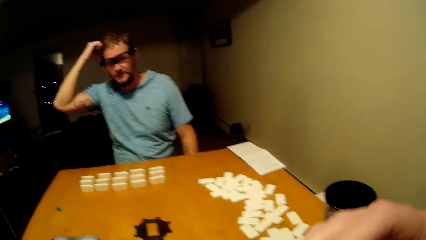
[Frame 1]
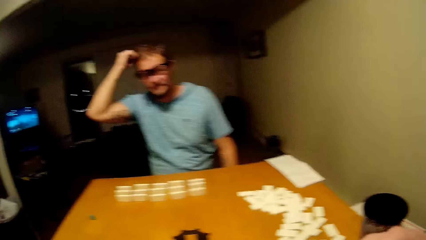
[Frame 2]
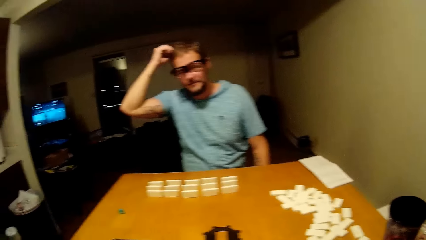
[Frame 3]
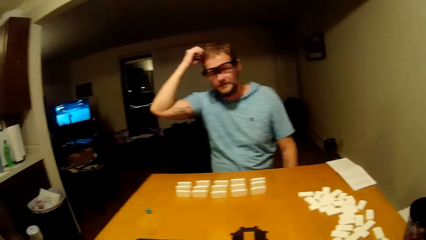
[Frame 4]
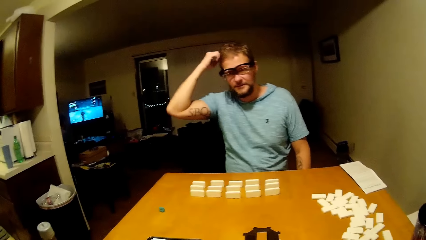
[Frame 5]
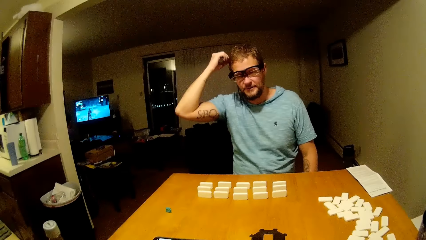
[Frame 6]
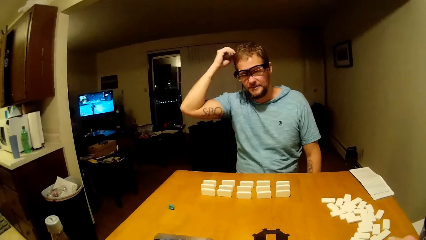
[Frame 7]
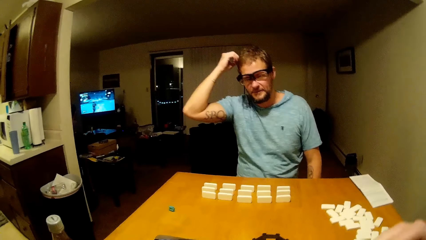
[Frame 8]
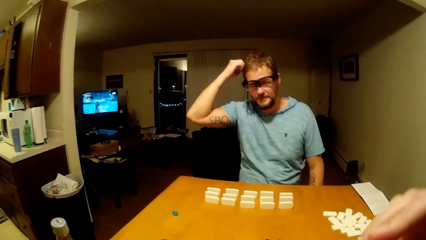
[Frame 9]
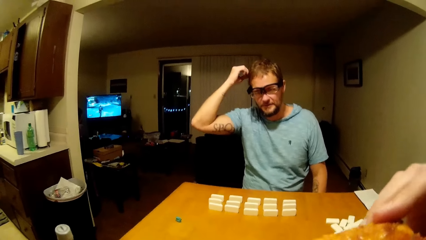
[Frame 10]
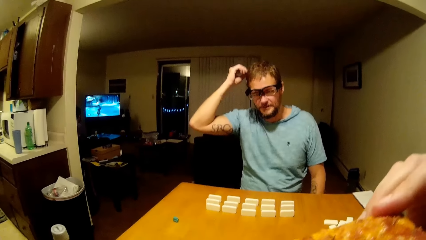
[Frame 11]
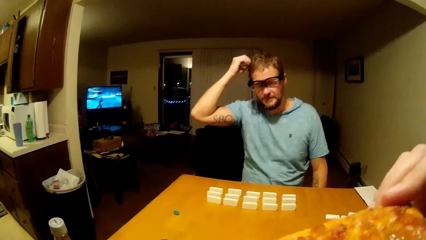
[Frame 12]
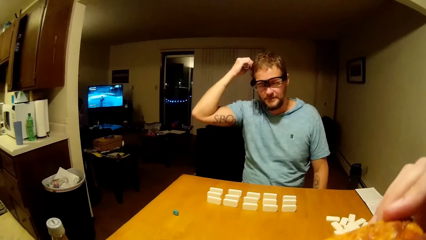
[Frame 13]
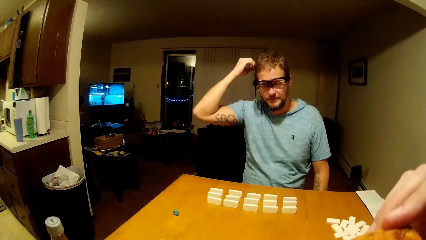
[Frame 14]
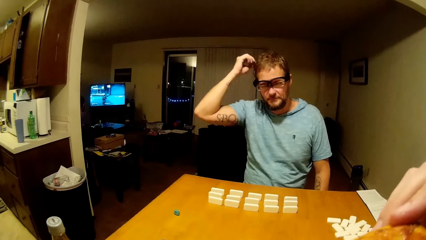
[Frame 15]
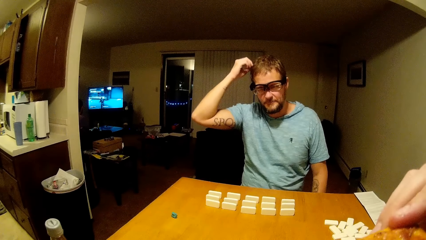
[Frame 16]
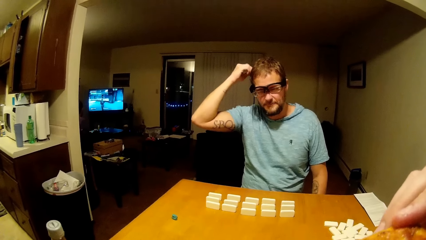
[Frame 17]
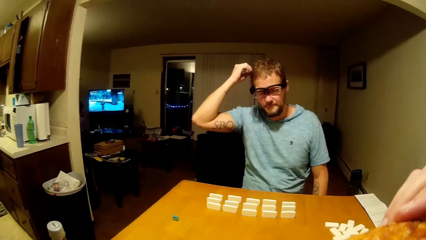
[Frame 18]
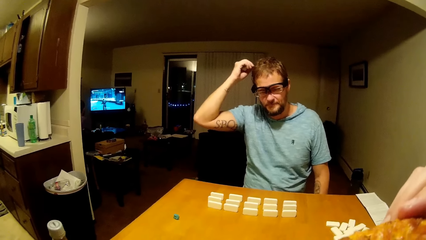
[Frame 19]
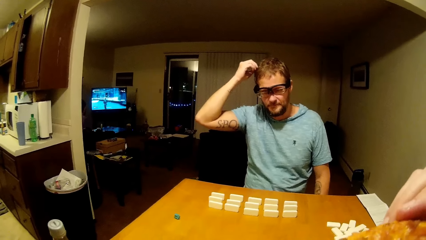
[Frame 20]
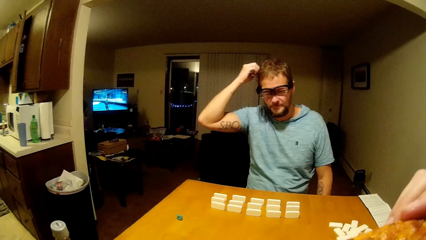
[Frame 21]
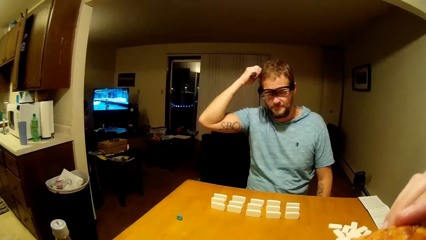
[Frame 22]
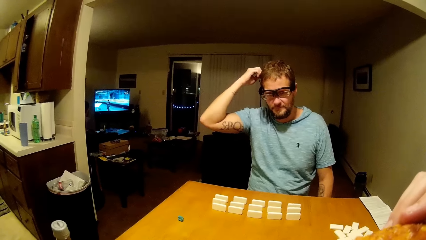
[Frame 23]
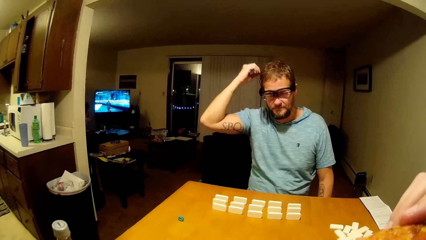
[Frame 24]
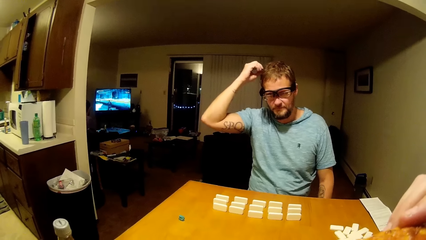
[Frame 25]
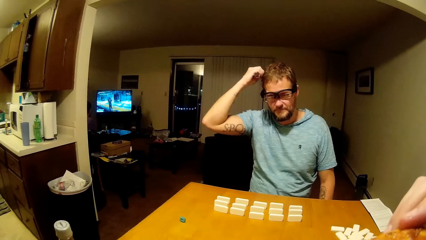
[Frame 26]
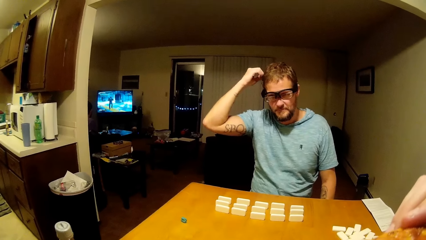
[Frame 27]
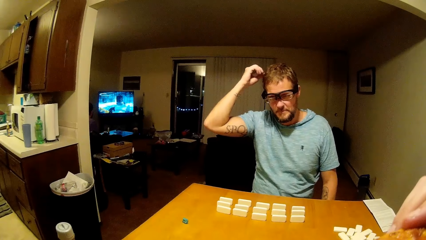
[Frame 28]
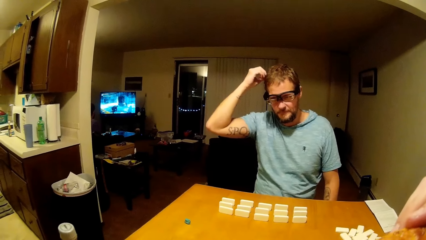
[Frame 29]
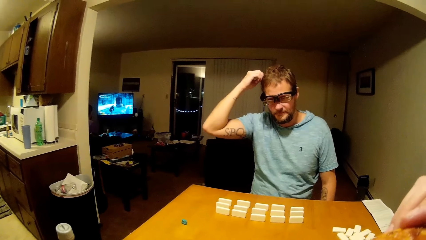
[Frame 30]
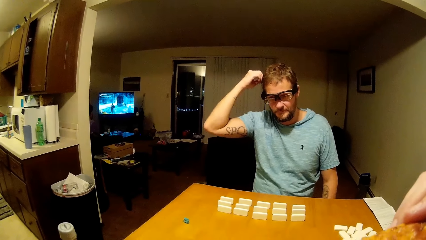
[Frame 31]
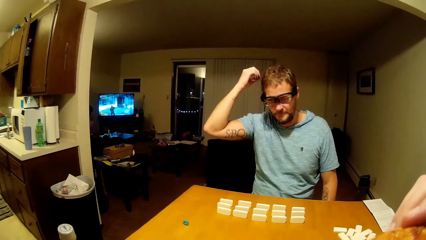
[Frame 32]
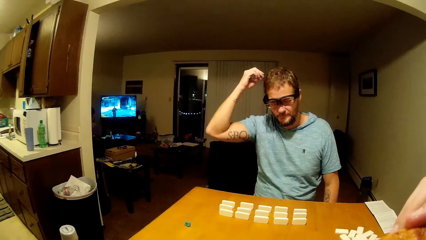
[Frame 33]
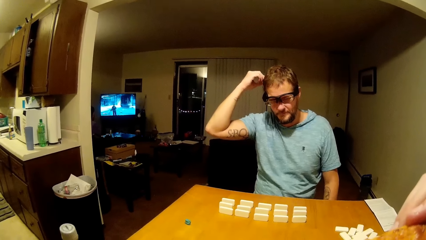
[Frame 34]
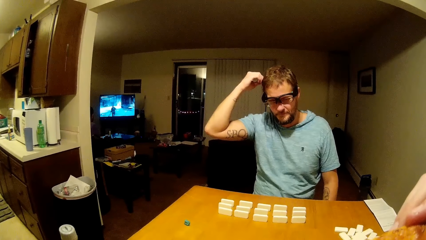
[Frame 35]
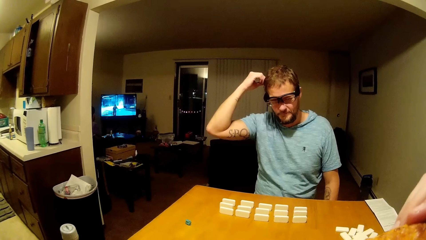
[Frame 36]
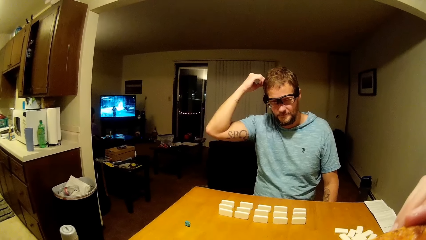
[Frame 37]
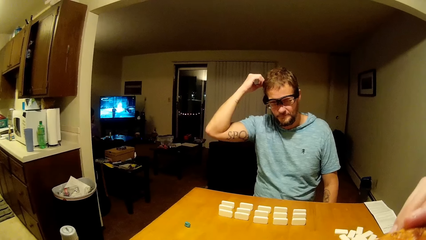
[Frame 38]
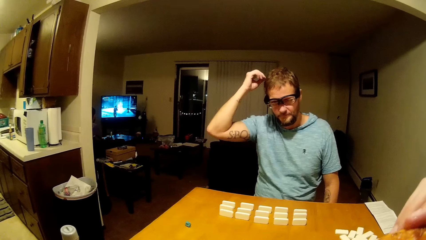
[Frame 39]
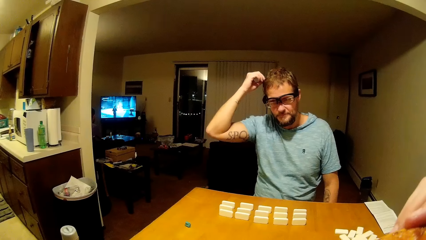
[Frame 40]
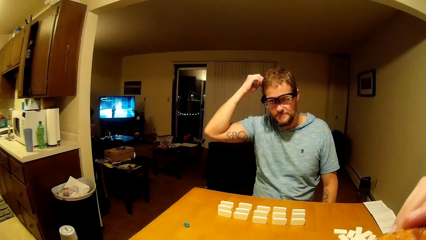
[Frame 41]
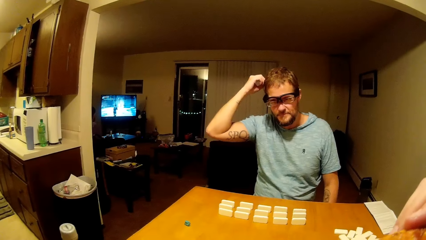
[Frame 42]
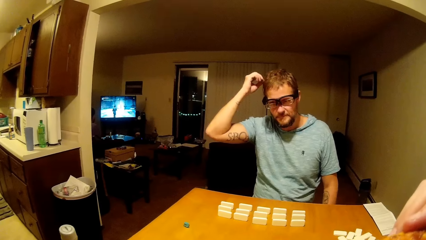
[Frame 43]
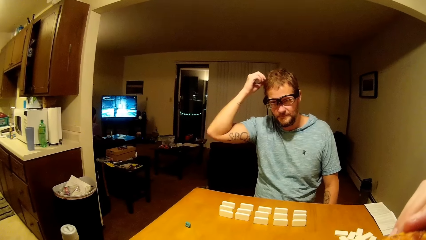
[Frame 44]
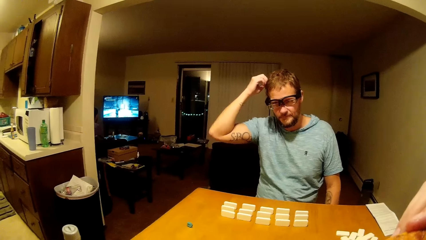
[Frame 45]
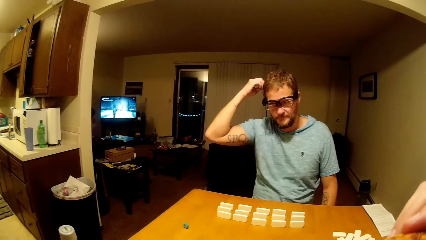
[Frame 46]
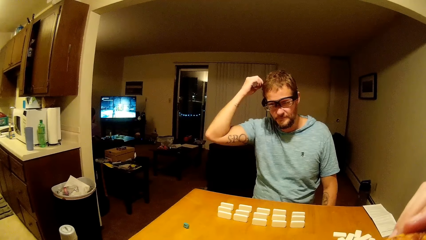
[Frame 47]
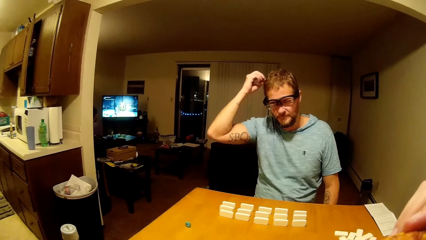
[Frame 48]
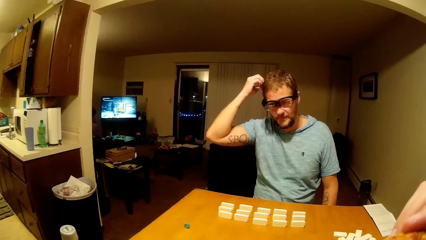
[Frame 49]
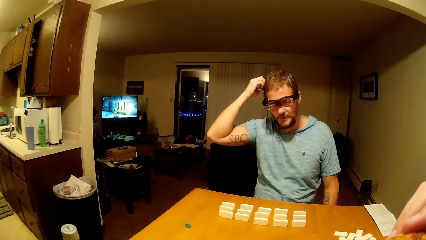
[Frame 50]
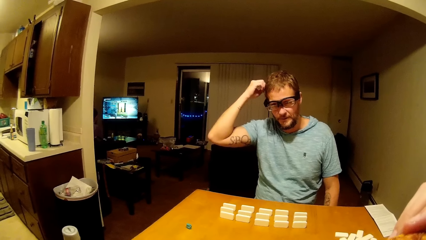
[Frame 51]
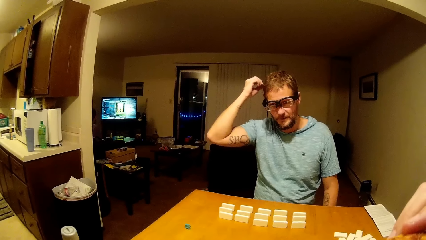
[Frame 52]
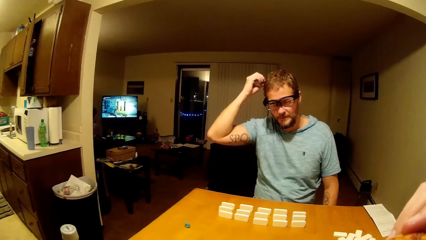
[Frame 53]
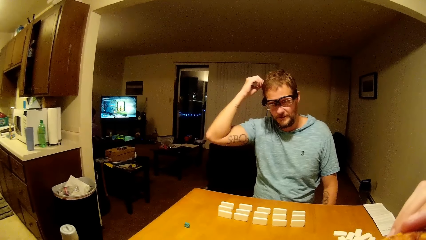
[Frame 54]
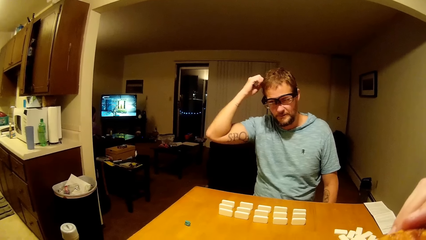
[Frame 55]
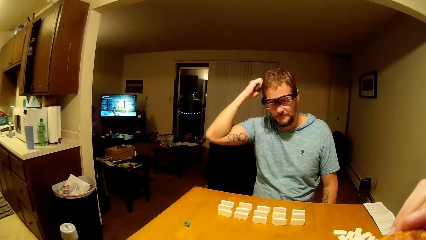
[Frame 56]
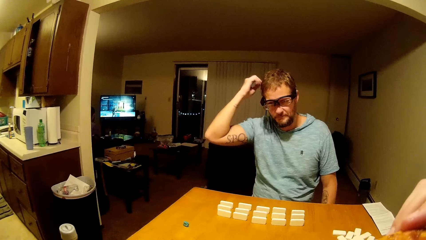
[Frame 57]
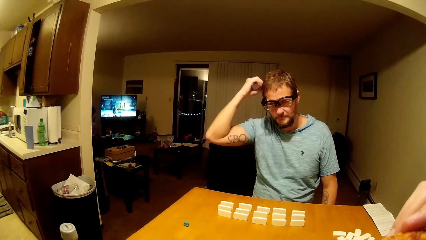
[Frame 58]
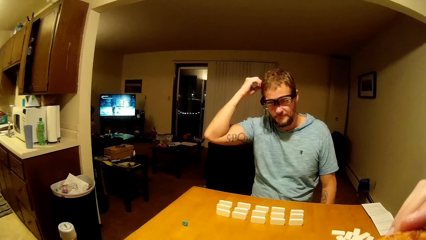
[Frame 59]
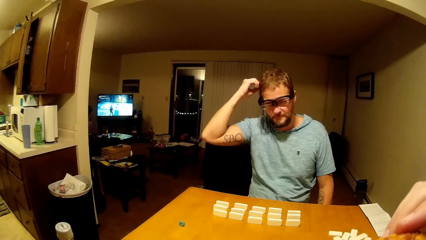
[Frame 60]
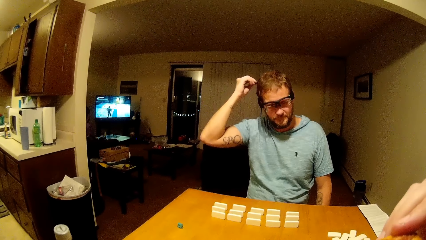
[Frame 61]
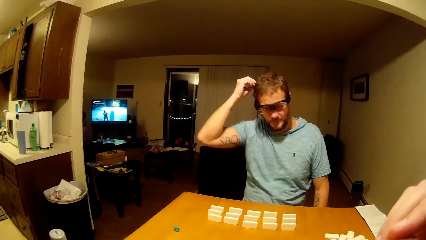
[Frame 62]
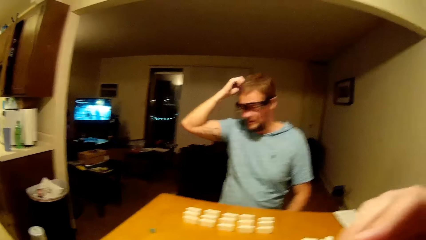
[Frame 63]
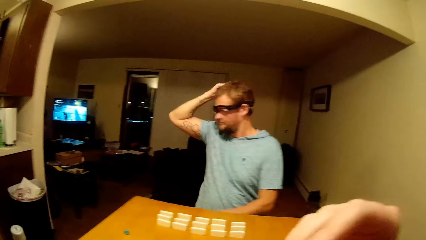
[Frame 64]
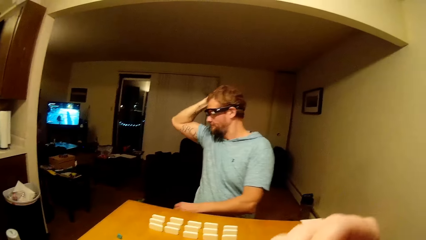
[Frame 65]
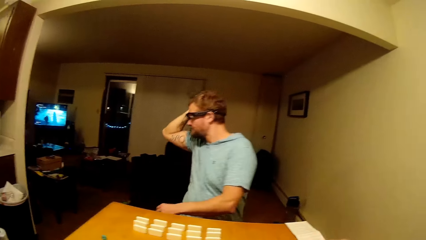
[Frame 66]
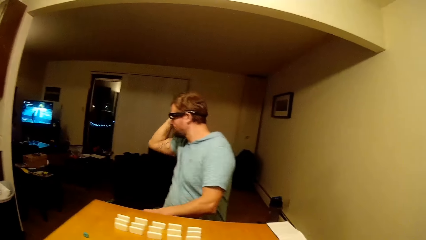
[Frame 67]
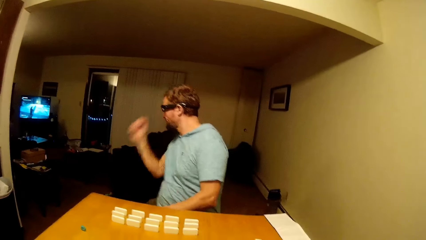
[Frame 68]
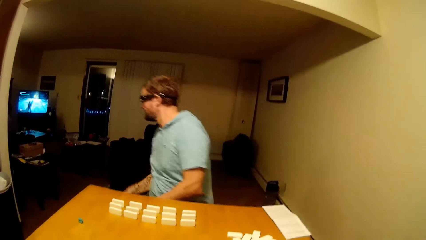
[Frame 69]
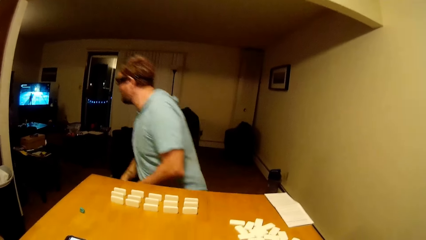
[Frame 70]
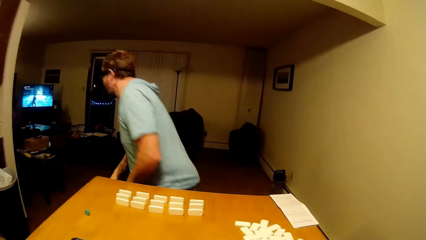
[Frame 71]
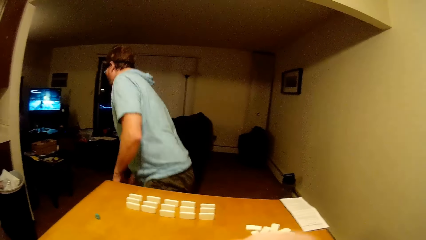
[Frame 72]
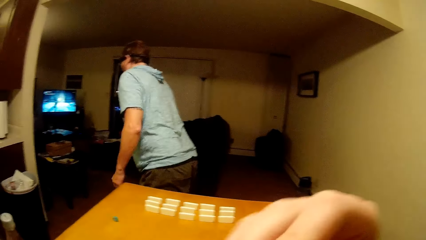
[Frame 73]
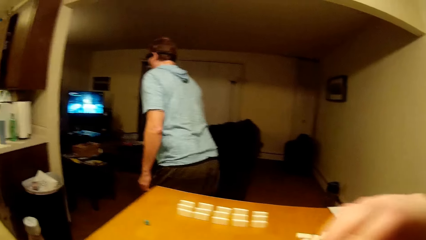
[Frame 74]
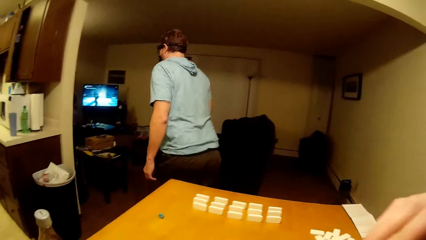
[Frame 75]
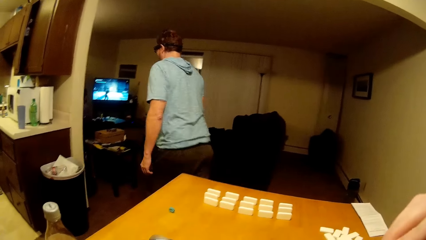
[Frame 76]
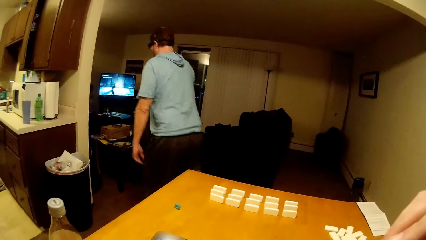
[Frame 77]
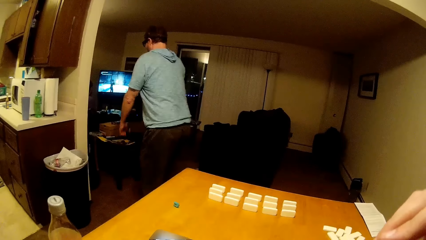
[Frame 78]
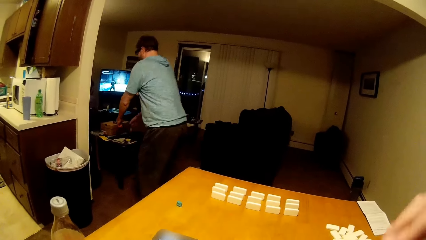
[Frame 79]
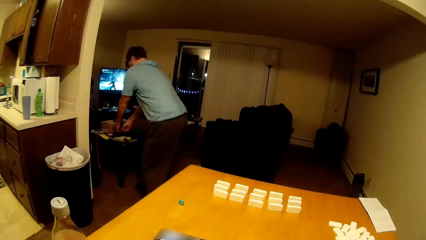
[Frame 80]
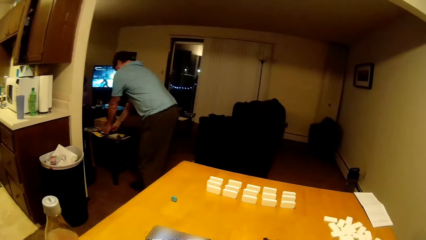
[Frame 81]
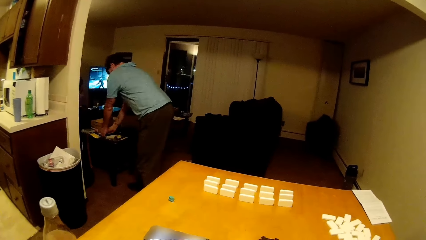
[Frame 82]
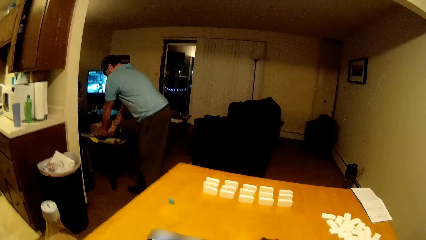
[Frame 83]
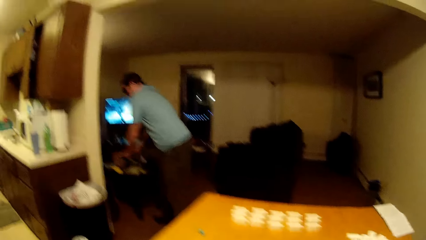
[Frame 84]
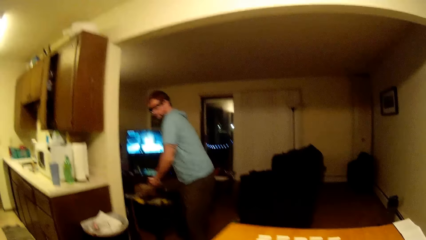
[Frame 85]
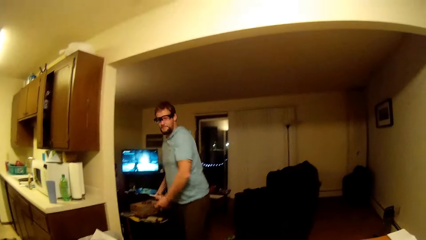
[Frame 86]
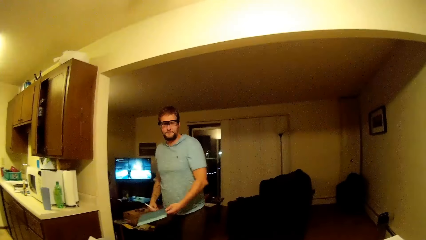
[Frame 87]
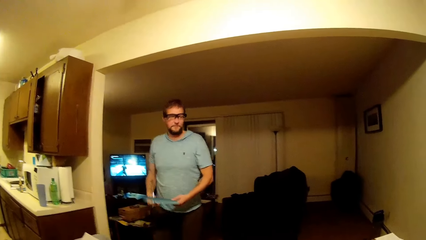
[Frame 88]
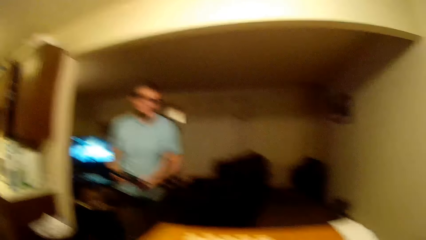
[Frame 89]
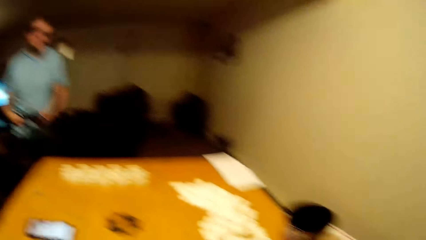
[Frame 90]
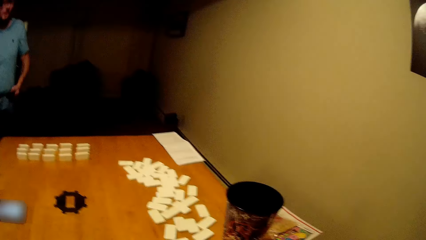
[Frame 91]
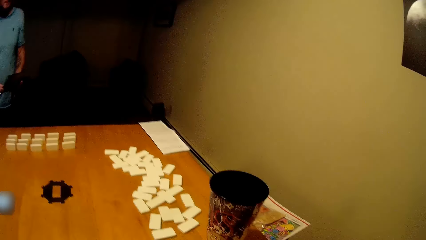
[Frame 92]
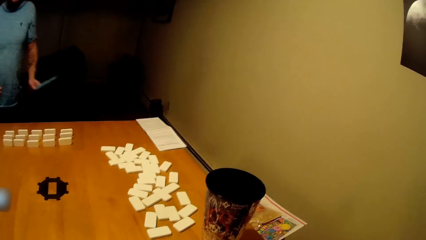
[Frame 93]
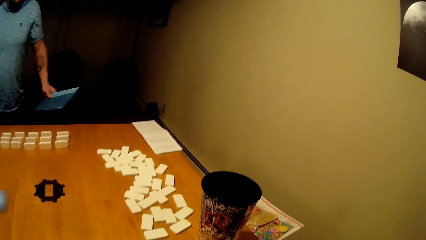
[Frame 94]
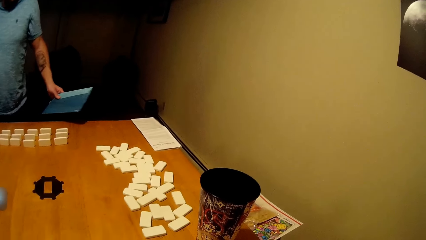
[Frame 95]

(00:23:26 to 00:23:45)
The camera wearer talks to a man. They eat a pizza. The man stands up and moves around. The man picks up a paper and a pen from the table and moves around.
